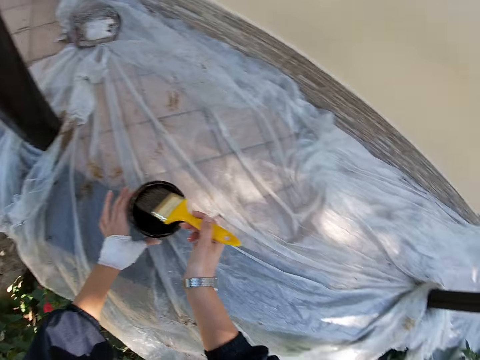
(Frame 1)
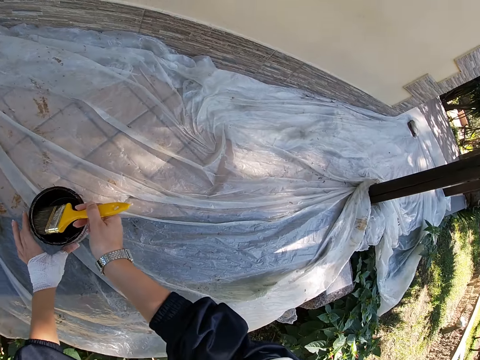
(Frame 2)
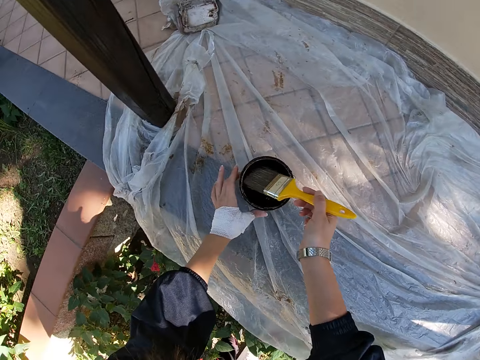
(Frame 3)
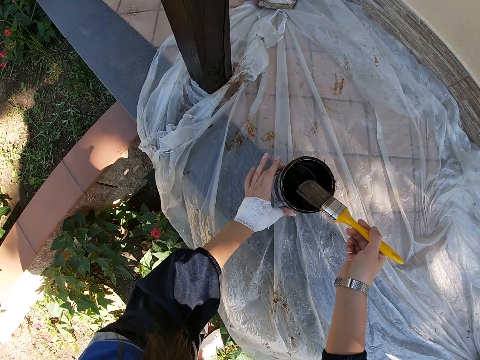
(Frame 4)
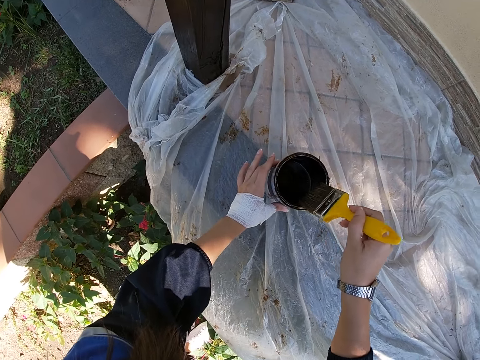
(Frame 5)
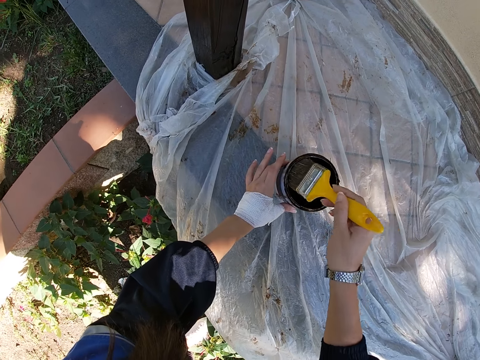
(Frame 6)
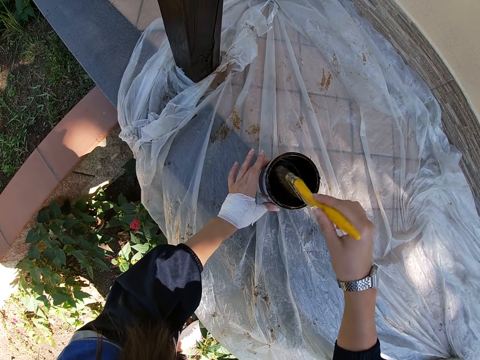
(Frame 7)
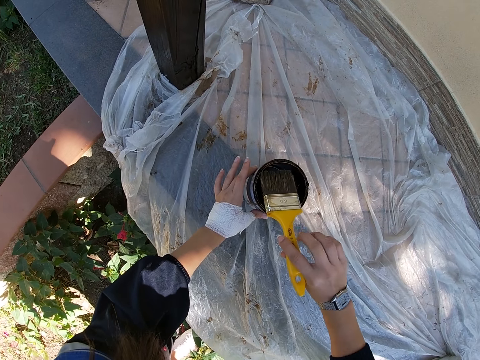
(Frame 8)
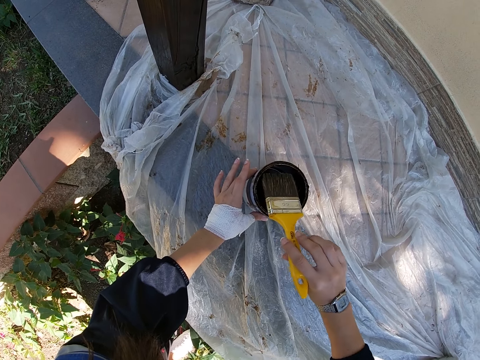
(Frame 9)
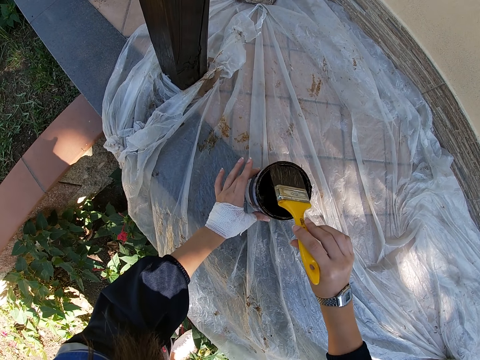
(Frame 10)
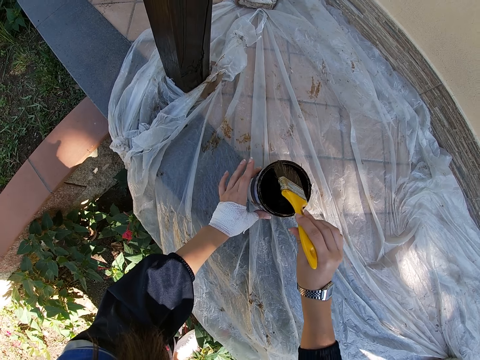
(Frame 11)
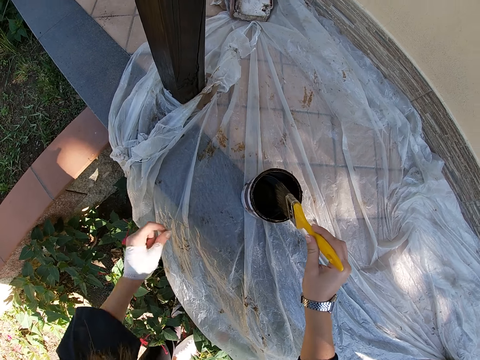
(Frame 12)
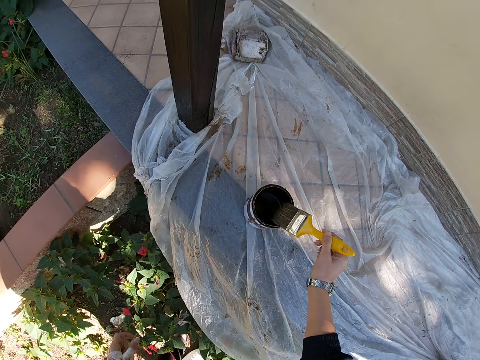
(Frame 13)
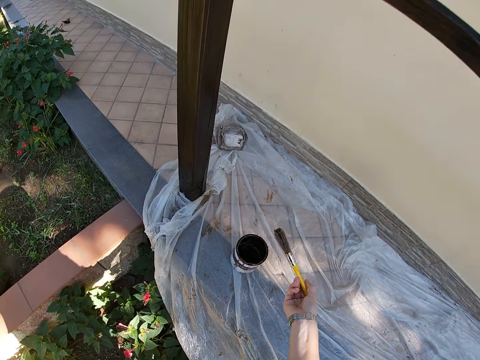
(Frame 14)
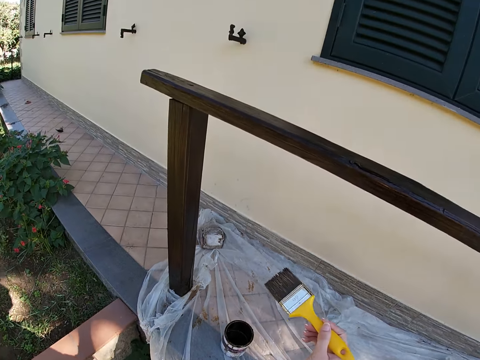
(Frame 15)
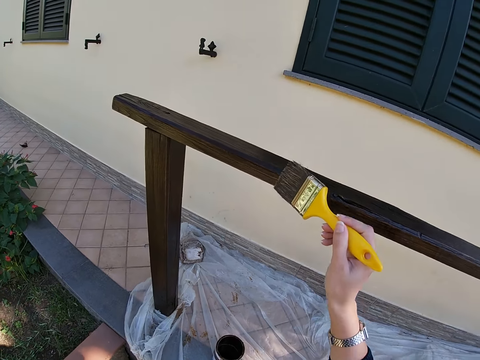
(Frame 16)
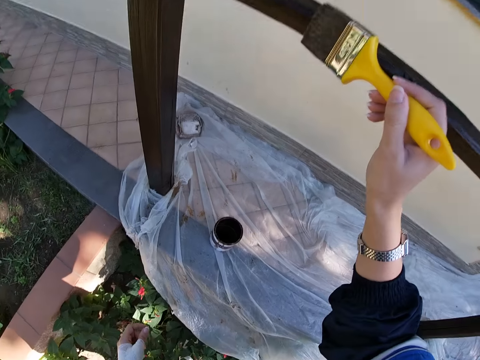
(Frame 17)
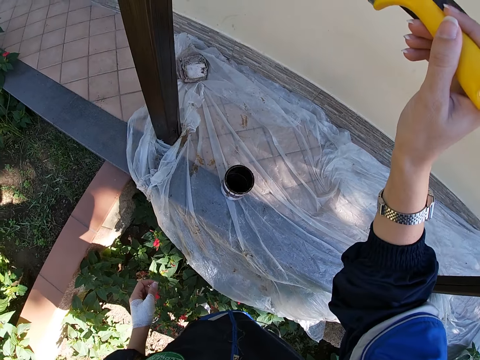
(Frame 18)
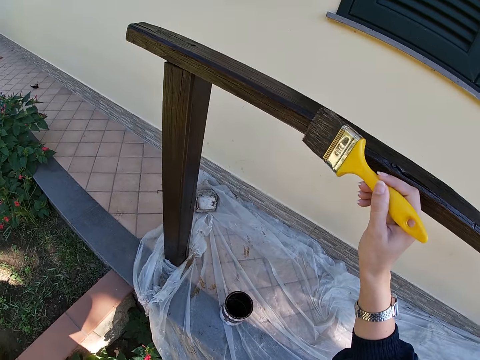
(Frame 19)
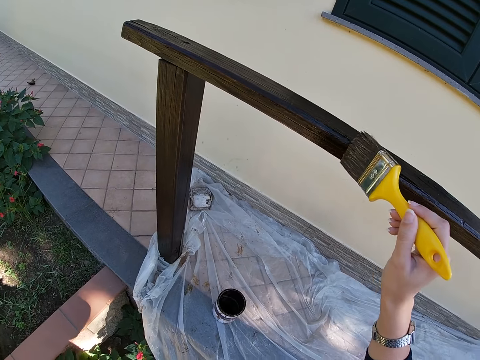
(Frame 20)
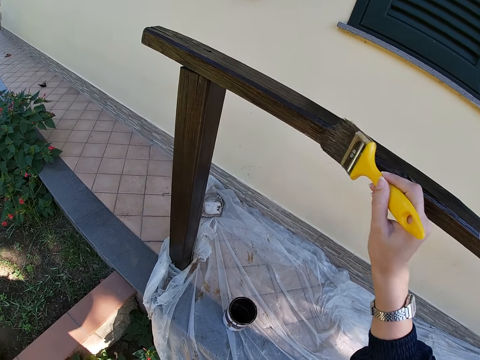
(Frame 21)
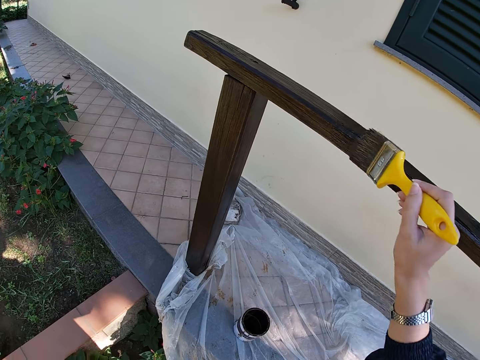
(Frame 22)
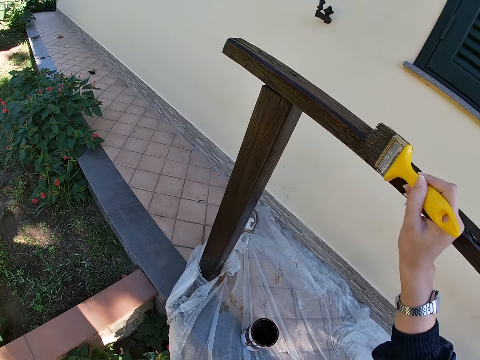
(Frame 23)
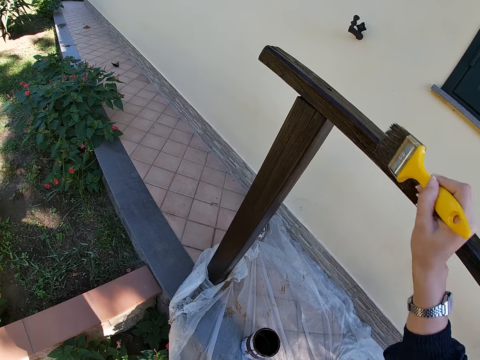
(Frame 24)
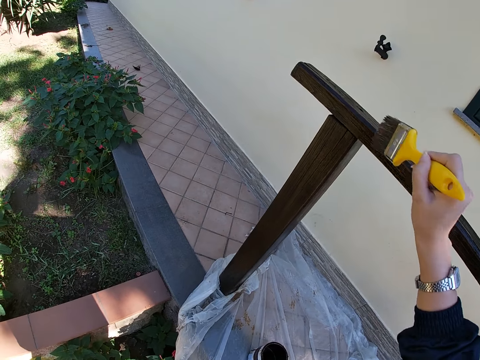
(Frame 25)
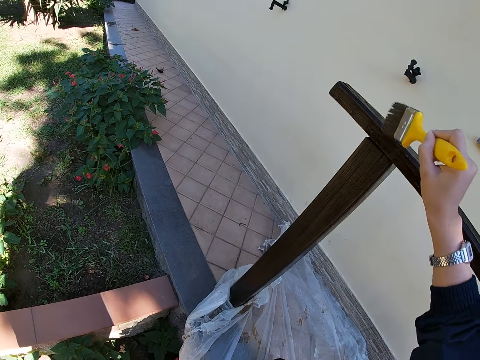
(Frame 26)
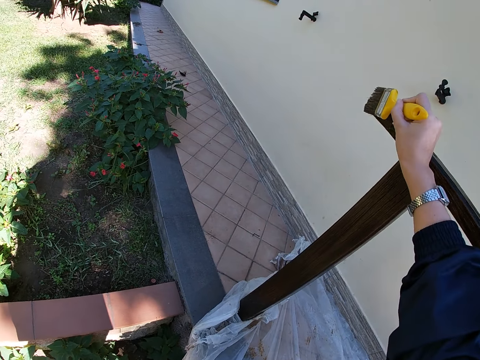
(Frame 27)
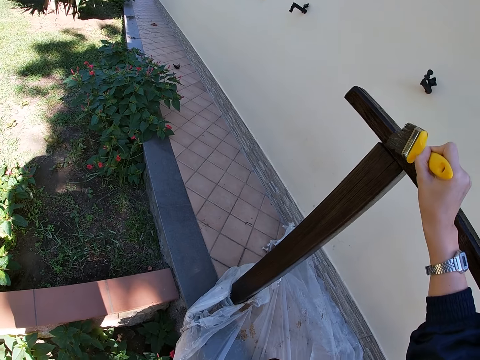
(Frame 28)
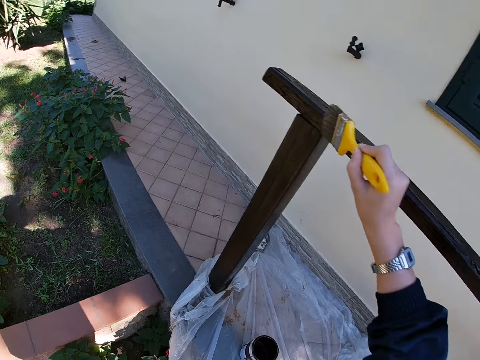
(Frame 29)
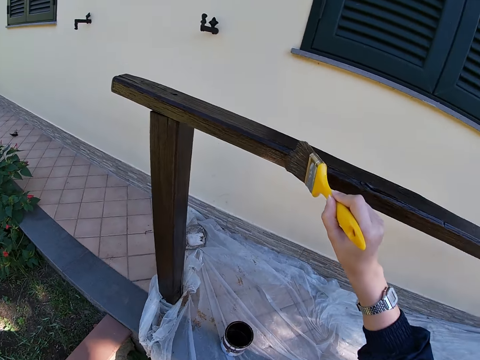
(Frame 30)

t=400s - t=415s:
The camera wearer rubs the paint brush around the paint can. They paint the balcony rail with the paint brush.

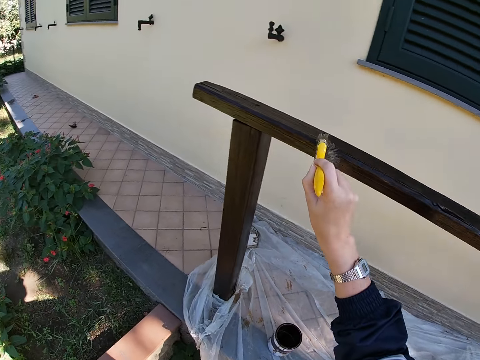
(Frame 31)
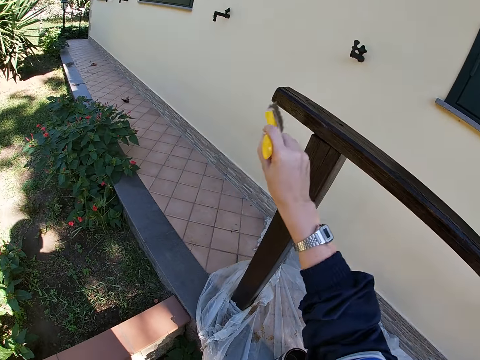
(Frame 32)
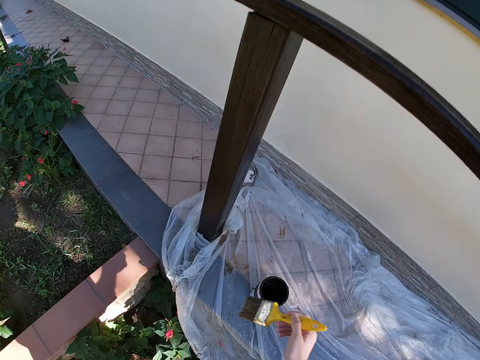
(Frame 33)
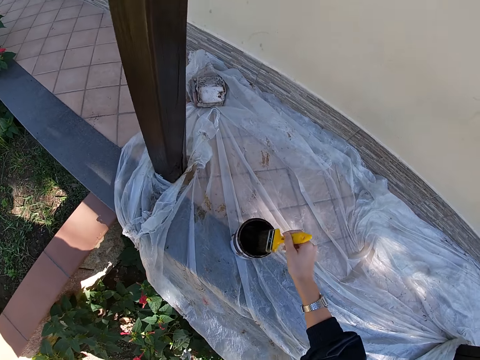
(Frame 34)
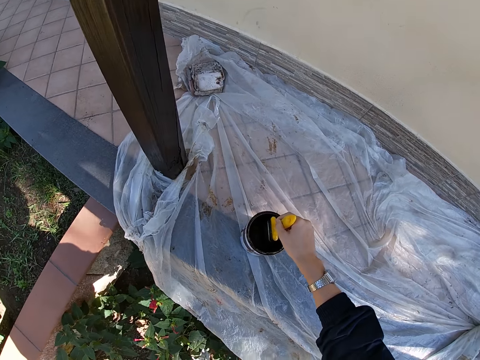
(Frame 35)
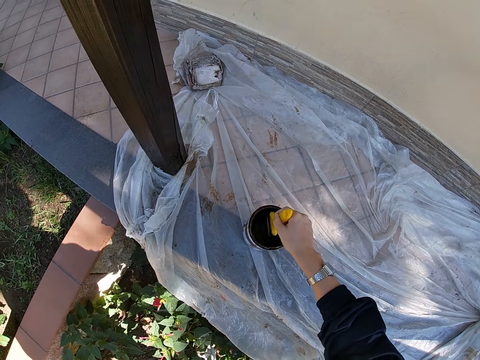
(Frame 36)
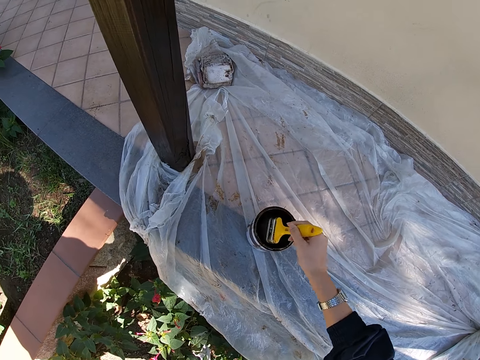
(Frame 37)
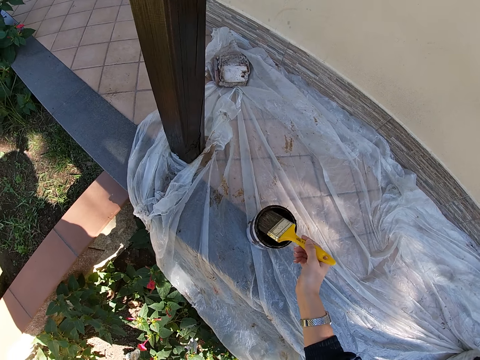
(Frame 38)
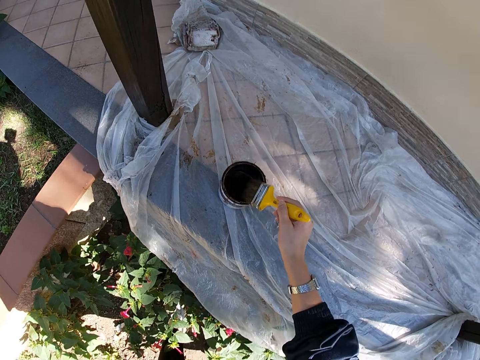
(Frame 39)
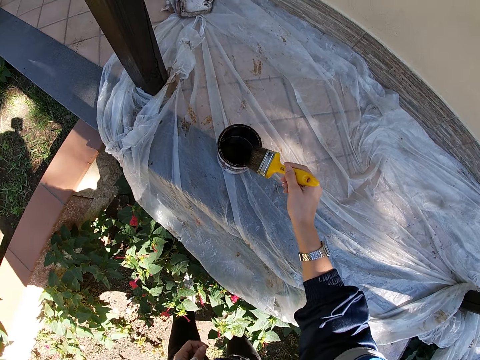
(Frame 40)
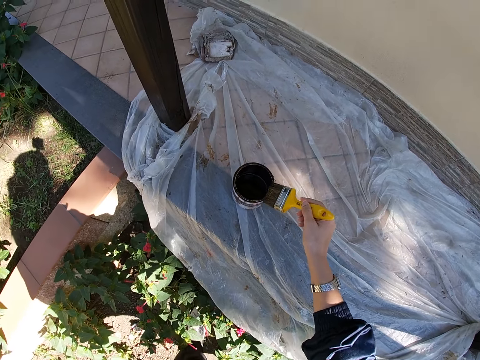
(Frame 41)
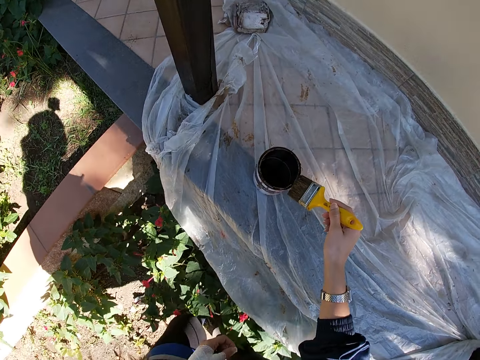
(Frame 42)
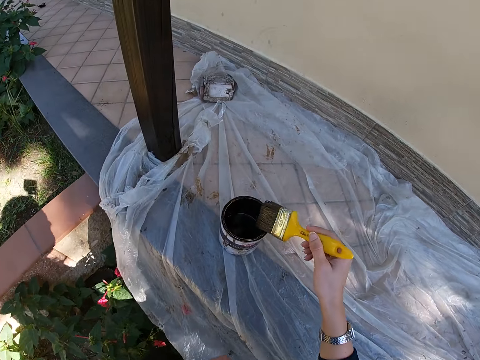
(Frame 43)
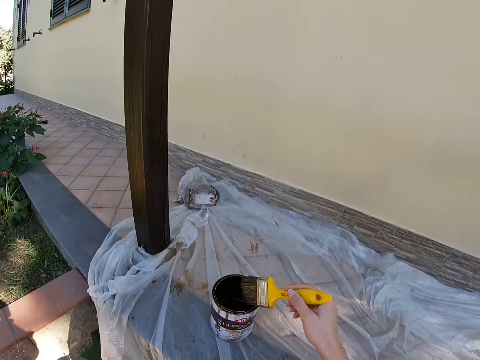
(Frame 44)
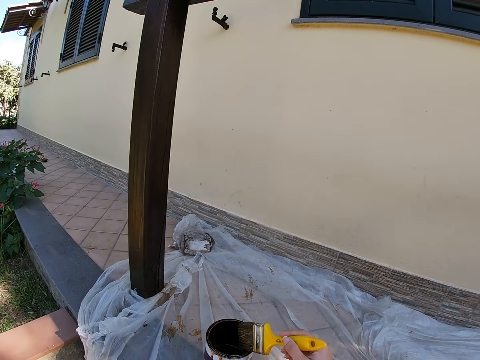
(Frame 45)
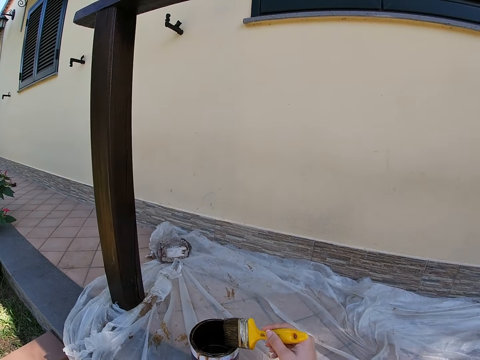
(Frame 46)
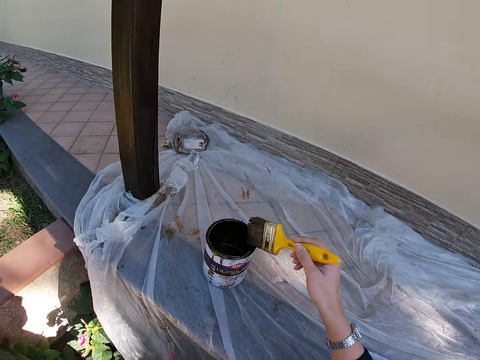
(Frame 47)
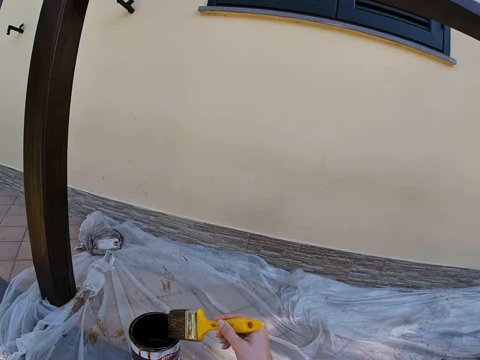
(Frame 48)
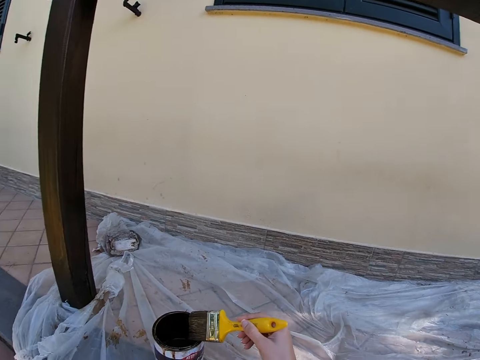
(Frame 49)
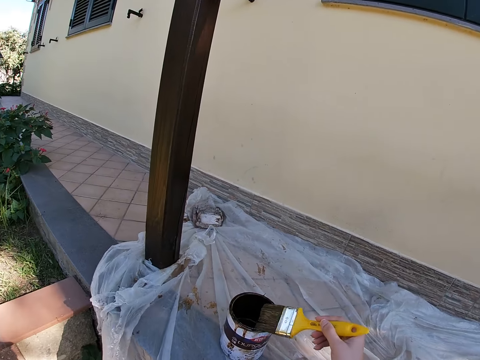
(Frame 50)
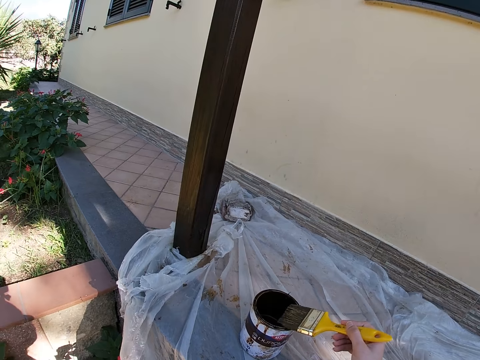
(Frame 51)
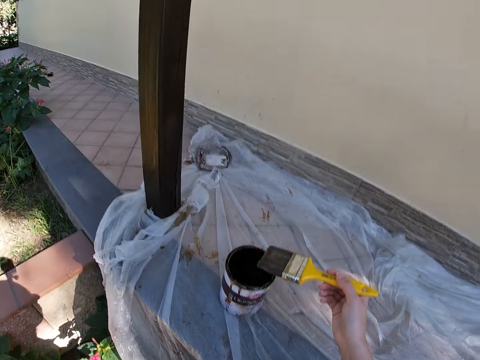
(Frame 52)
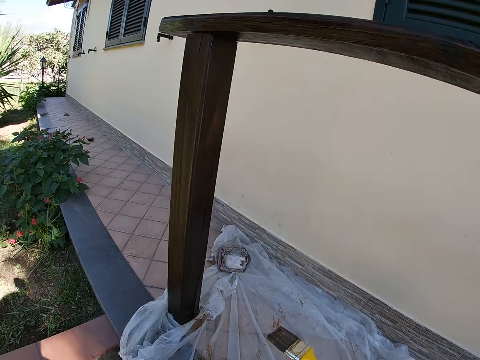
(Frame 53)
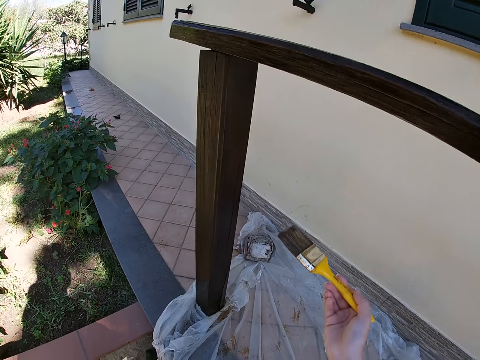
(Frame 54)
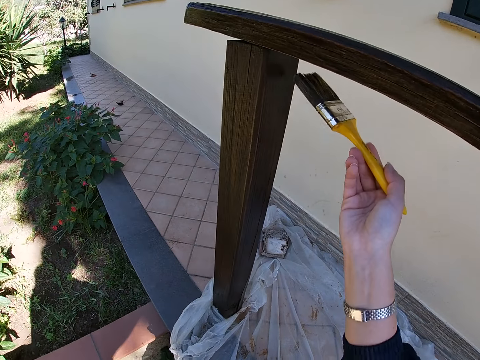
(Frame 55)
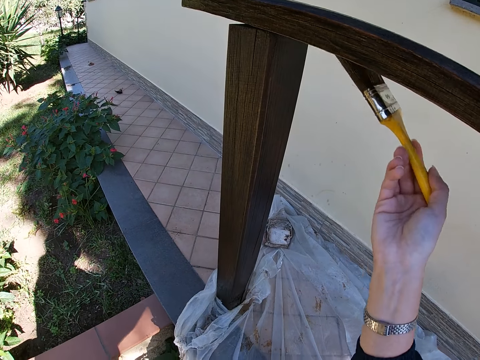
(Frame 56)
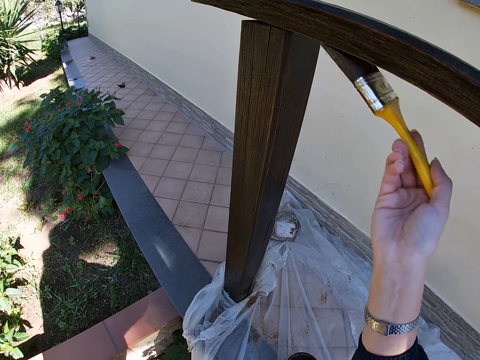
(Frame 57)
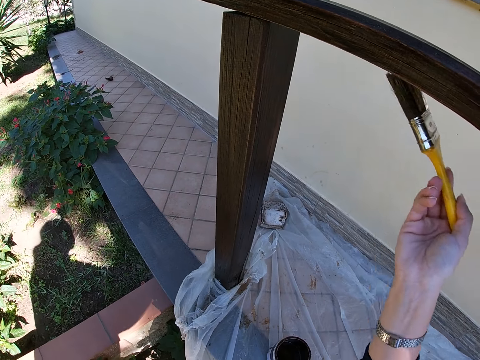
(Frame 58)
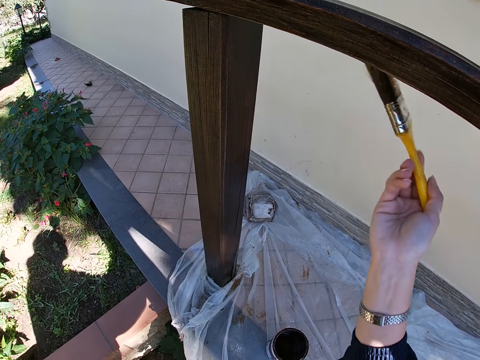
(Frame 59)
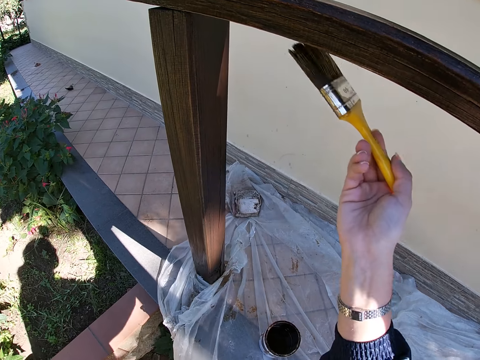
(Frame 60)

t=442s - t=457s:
The camera wearer takes some paint from the paint can or varnish can with the paint brush. They wipe the brush on the varnish can. They kneel down. They hit the top of the paint can with the paint brush. They stand up and paint the balcony rail with the paint brush.
